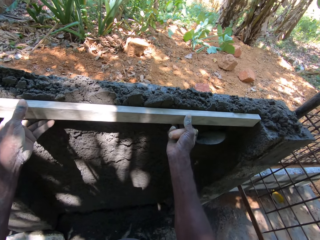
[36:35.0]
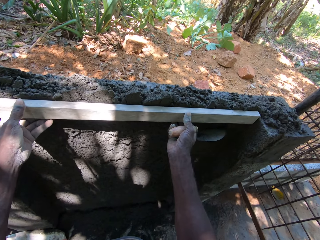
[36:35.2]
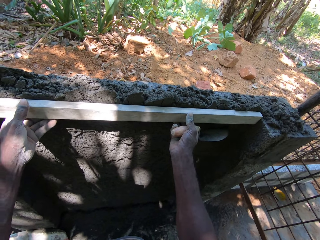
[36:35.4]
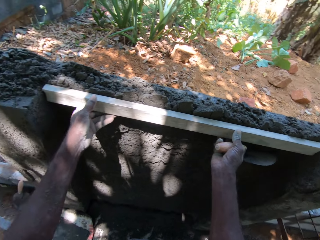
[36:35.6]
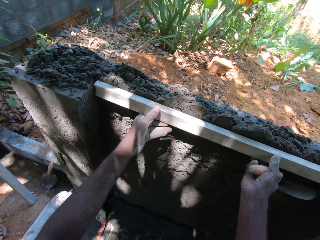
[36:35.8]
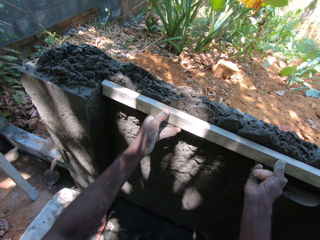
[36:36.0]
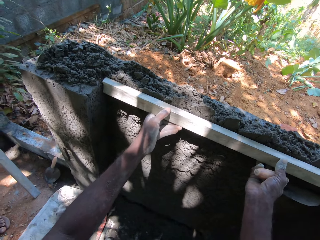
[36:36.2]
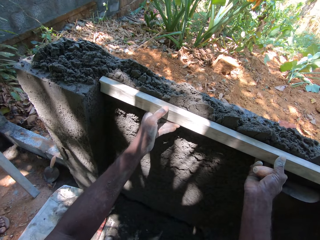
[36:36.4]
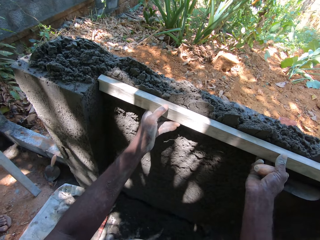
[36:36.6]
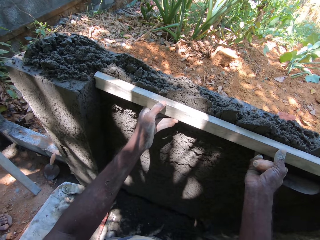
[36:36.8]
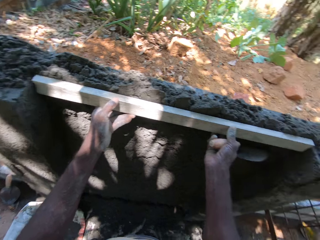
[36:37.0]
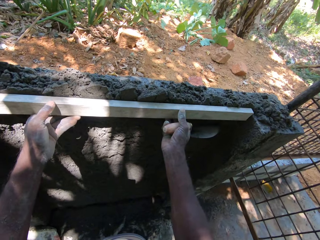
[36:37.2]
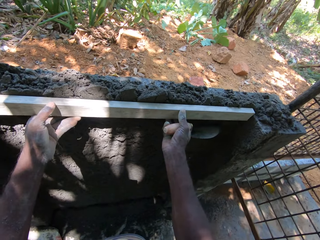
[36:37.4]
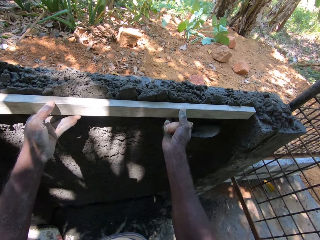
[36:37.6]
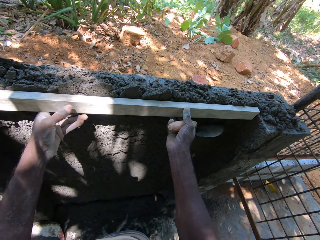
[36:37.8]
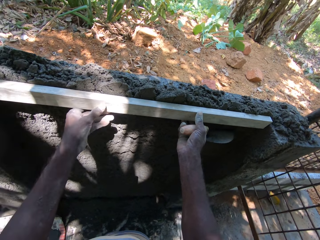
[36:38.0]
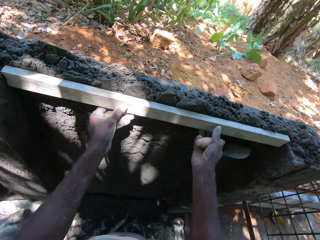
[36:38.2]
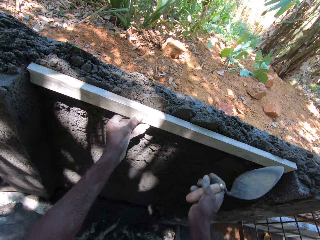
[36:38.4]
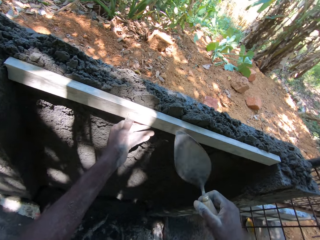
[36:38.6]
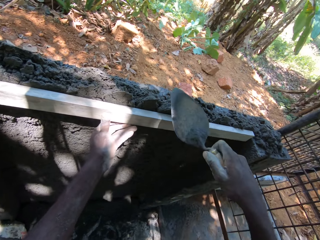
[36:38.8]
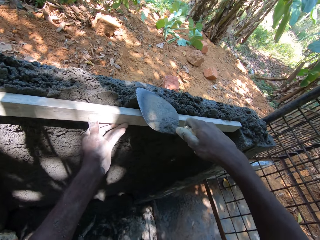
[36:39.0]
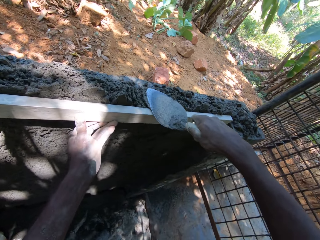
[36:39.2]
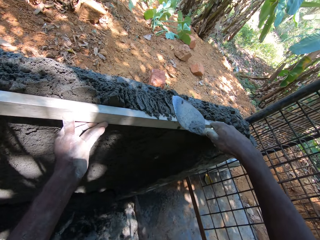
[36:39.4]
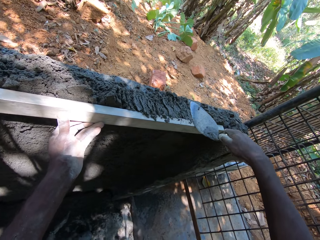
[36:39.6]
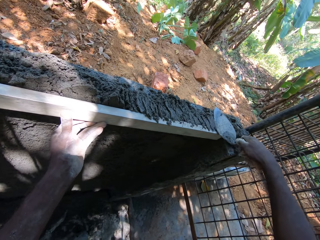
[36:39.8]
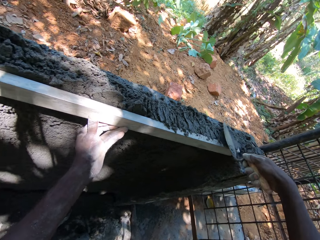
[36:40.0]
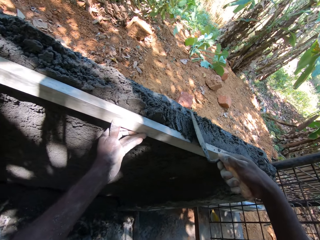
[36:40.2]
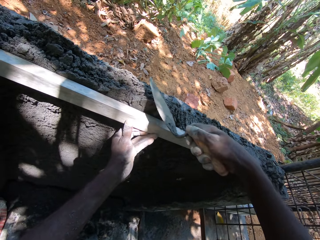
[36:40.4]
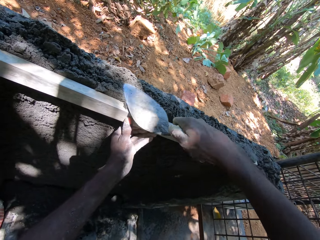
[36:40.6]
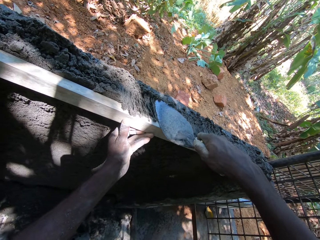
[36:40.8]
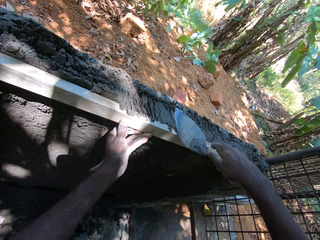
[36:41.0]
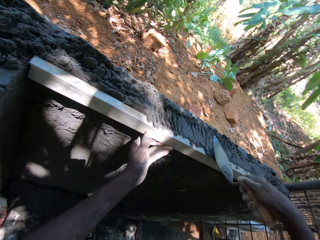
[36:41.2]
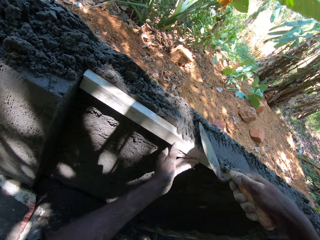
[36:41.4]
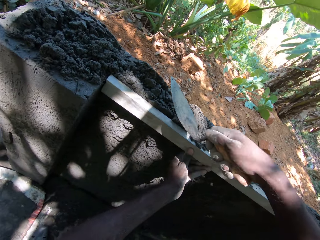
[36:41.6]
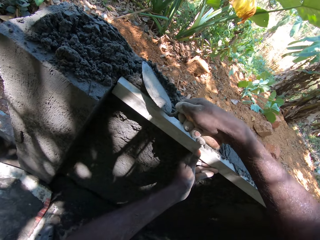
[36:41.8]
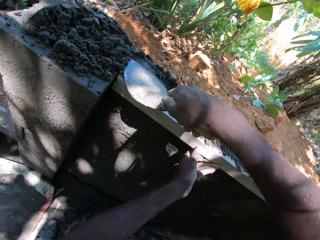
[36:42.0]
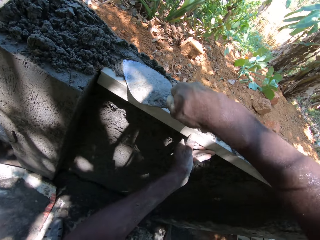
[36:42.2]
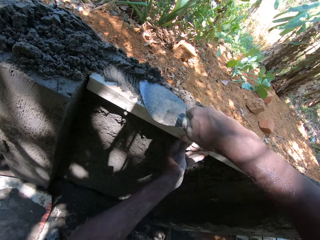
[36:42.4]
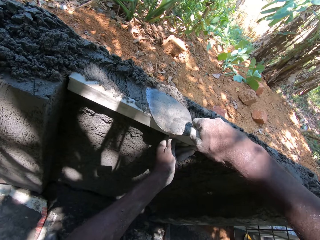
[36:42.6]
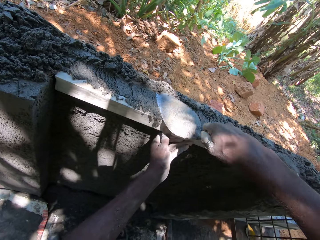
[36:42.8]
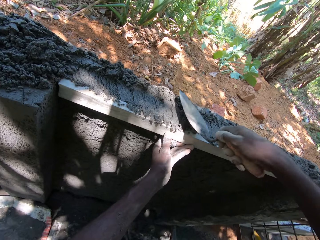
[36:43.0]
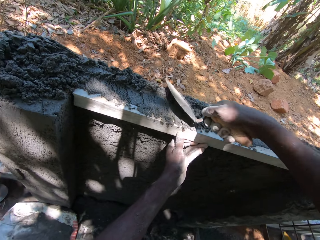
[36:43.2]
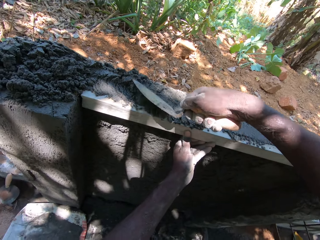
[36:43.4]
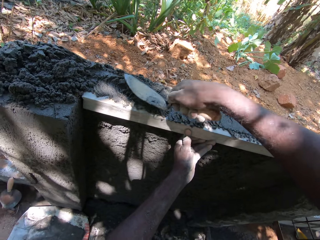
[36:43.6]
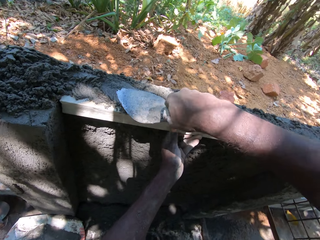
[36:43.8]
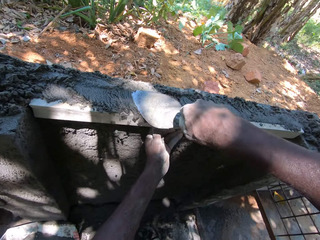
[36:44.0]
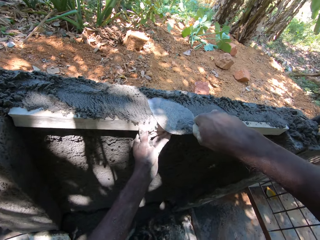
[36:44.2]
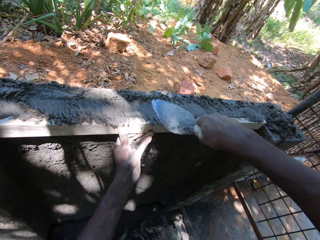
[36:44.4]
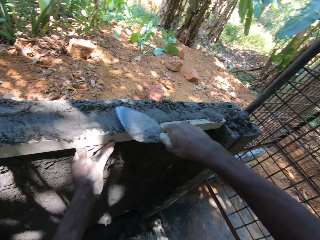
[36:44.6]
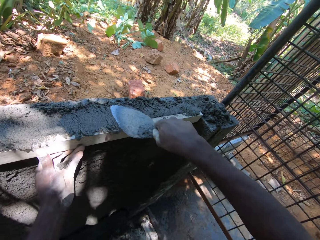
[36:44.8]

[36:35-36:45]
The camera wearer holds the rectangular metal tube against the wall with his left hand. He plasters the wall with the trowel in his right hand.

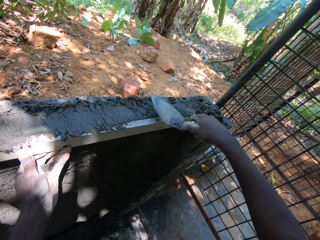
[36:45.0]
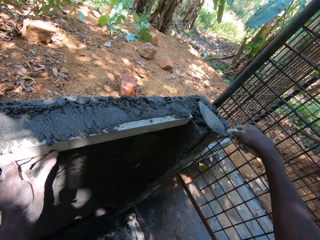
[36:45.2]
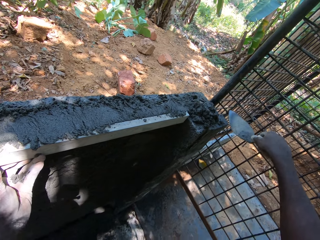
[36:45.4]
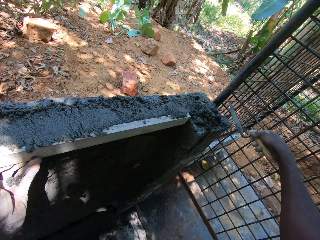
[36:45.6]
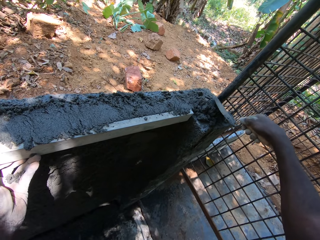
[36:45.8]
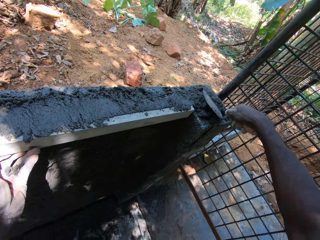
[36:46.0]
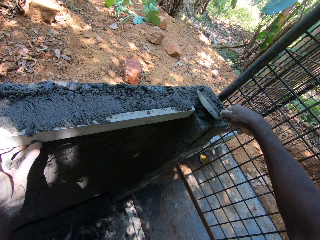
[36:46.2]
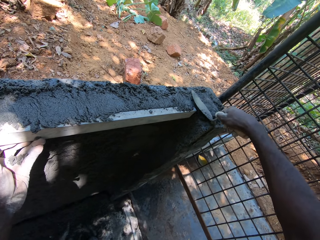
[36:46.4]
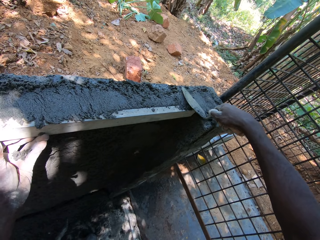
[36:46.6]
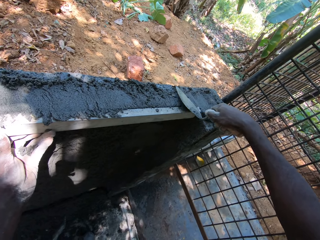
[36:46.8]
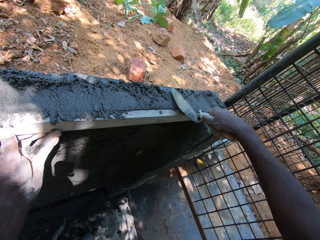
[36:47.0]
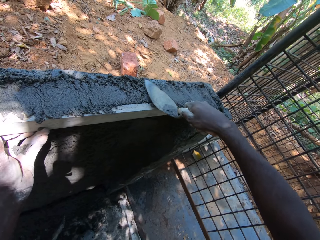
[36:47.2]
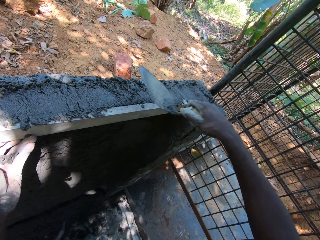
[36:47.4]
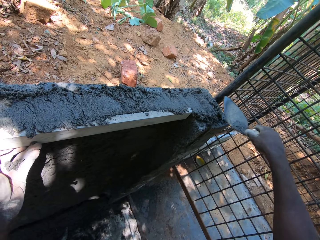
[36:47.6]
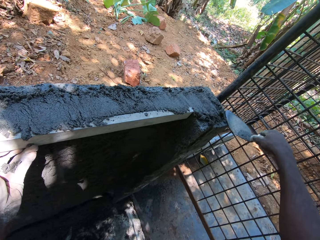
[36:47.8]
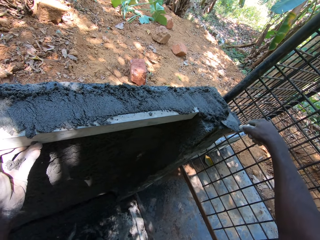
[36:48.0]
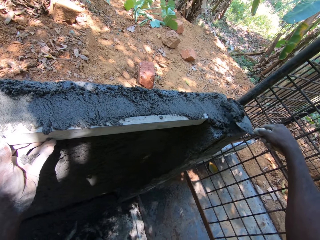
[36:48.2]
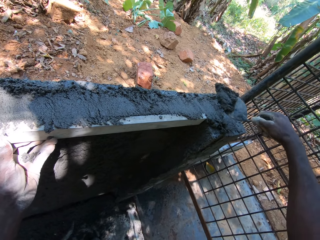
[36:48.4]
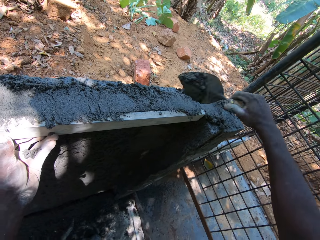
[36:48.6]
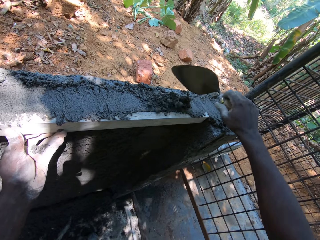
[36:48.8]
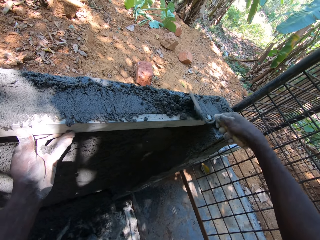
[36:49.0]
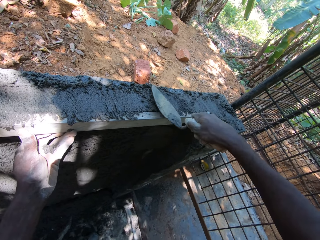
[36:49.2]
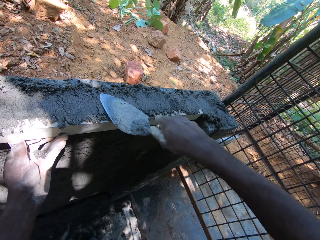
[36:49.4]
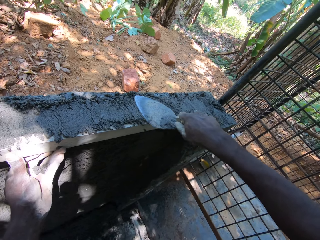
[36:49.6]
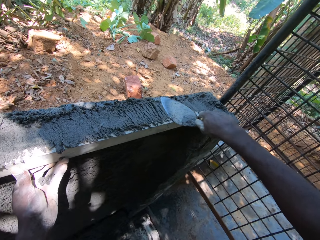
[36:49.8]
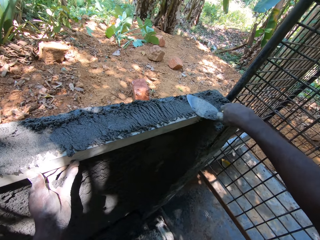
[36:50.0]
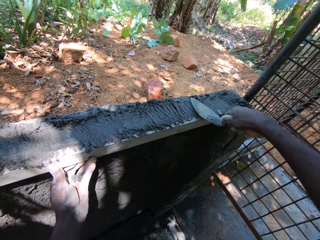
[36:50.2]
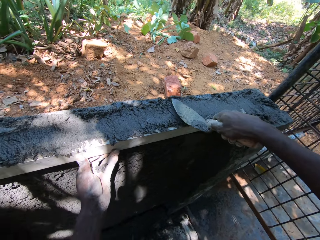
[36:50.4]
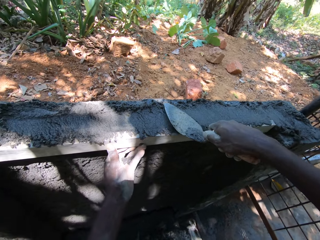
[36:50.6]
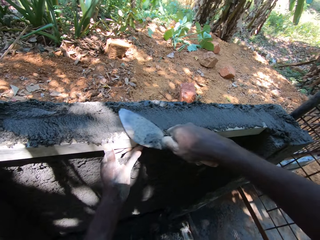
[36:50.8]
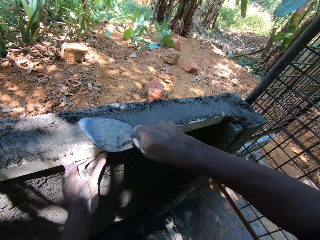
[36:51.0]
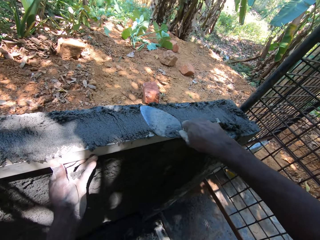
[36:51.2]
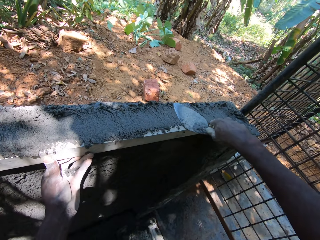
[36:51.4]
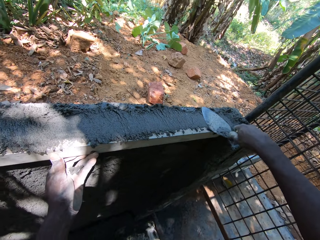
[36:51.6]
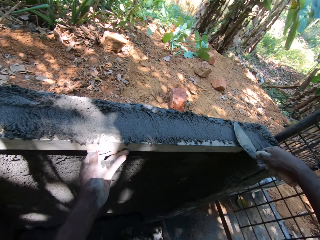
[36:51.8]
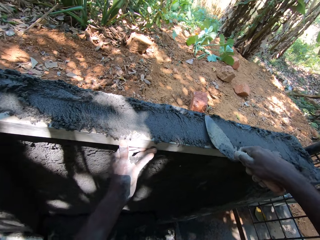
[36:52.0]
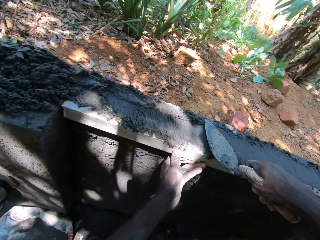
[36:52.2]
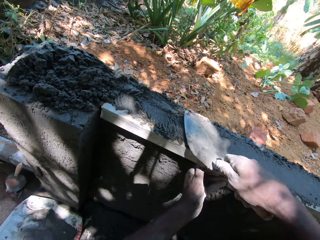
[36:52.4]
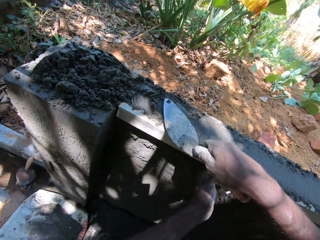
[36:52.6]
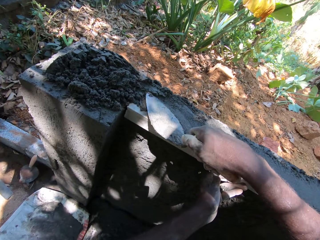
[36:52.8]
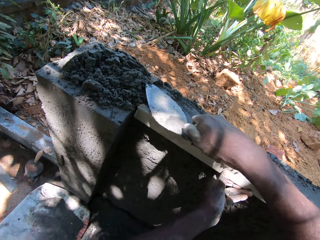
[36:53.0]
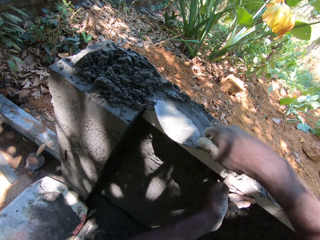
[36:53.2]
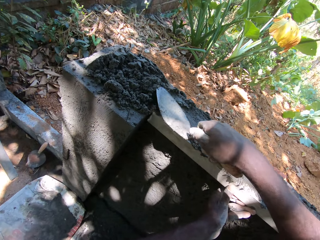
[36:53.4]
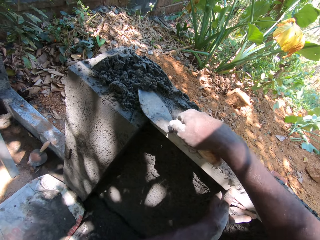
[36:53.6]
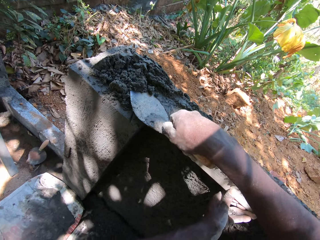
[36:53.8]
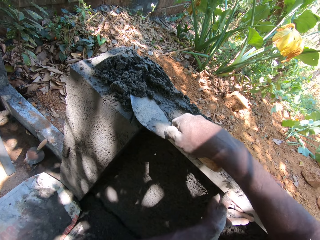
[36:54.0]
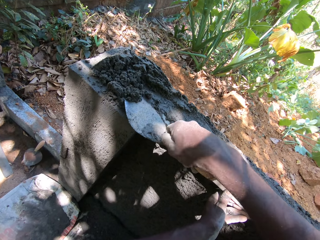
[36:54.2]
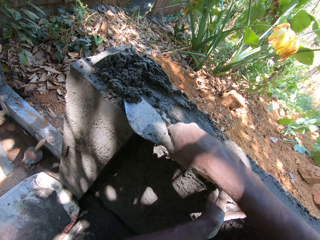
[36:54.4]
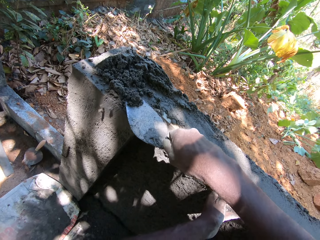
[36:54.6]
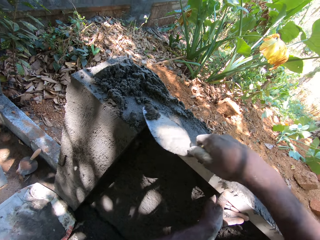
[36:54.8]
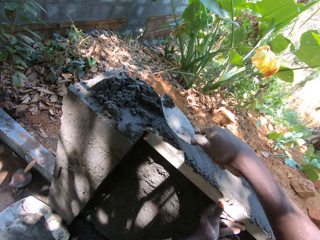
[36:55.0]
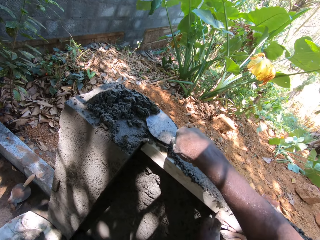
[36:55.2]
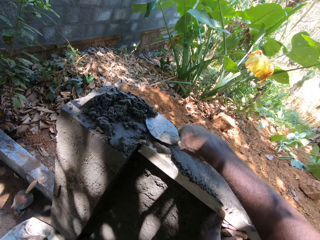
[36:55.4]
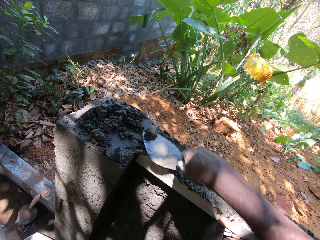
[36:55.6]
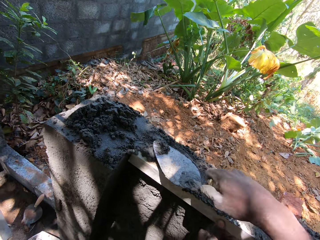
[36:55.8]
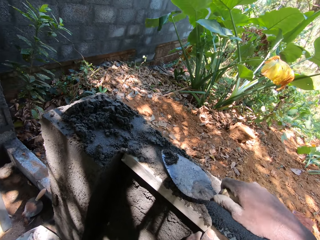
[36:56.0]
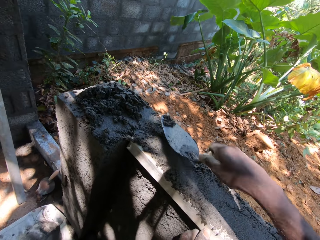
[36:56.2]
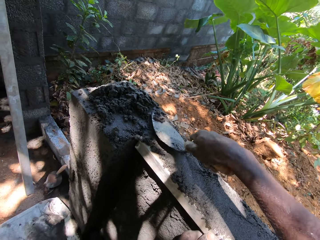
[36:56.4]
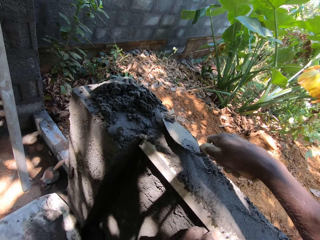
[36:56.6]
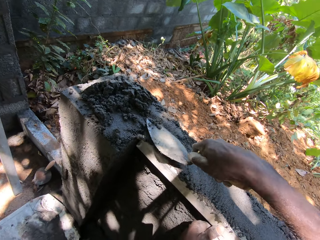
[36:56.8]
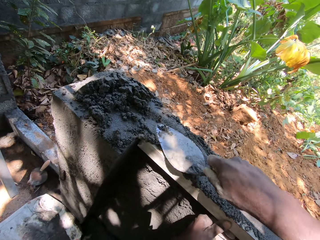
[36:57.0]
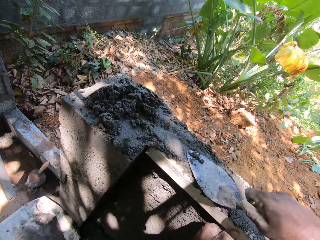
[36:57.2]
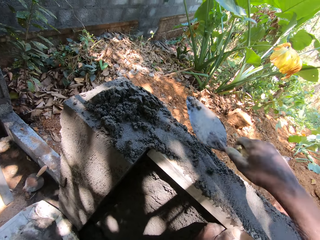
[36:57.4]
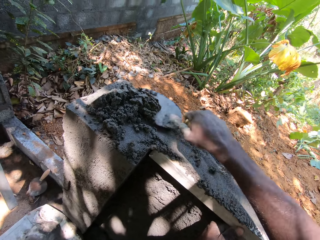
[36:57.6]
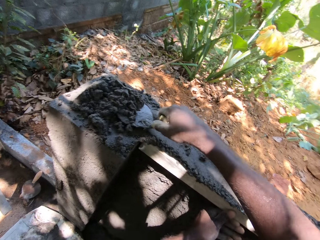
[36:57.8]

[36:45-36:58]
The camera wearer scoops some concrete from the wall with the trowel in his right hand. He pours the concrete on the trowel in his right hand on the wall. He plasters the wall with the trowel in his right hand.
